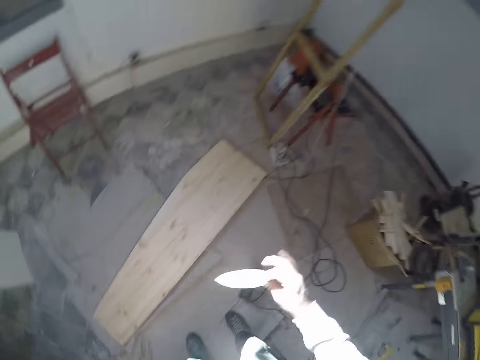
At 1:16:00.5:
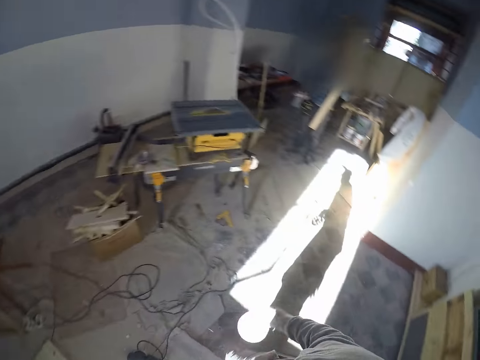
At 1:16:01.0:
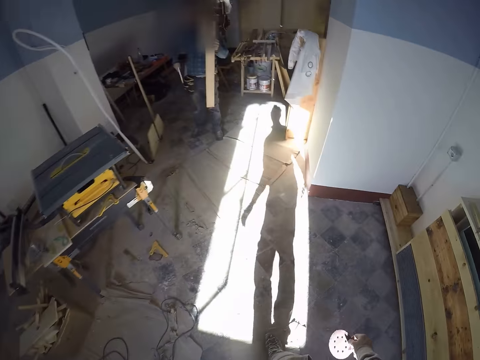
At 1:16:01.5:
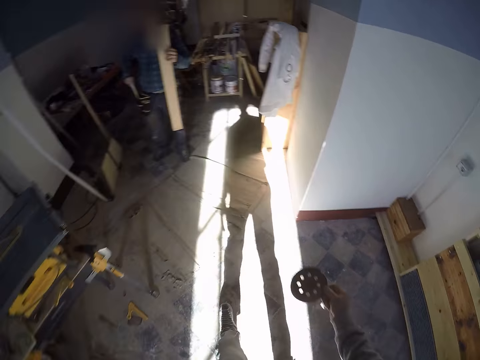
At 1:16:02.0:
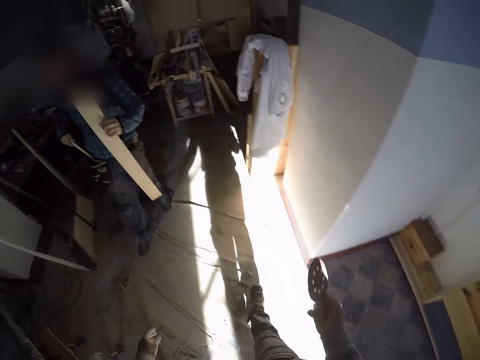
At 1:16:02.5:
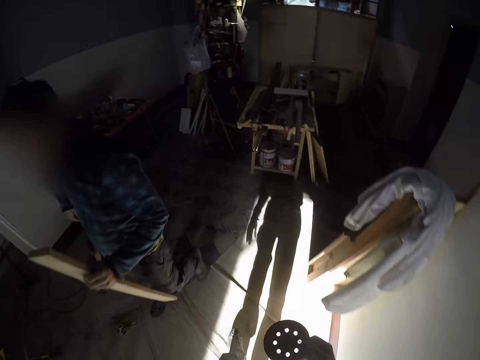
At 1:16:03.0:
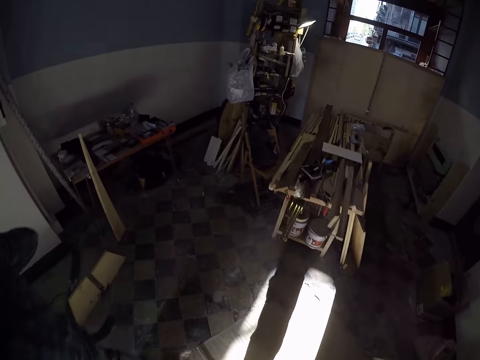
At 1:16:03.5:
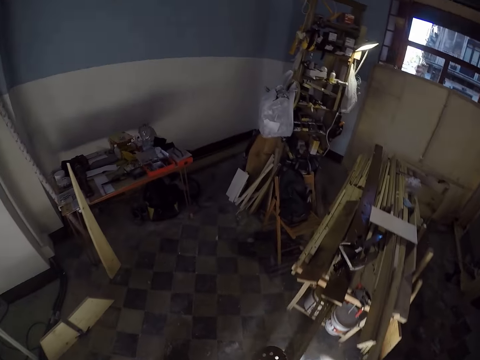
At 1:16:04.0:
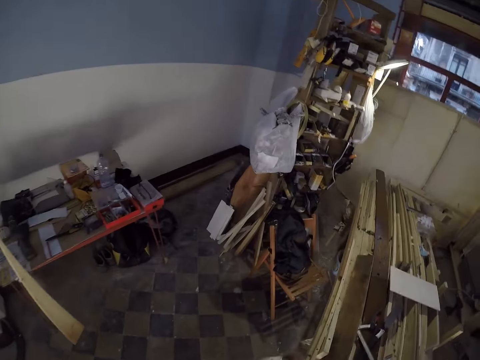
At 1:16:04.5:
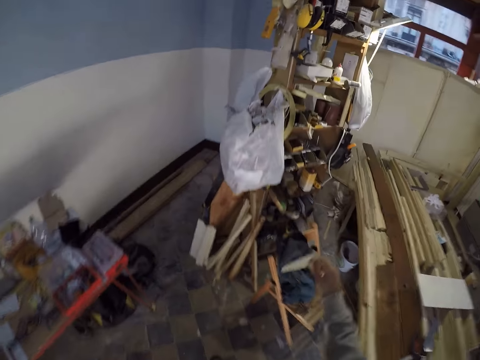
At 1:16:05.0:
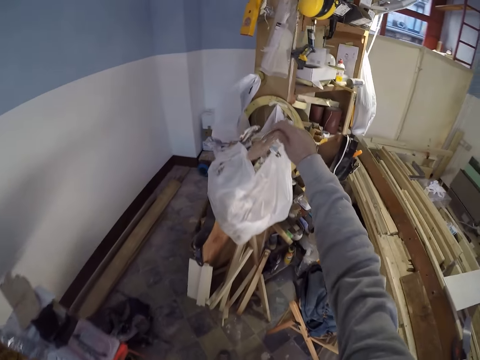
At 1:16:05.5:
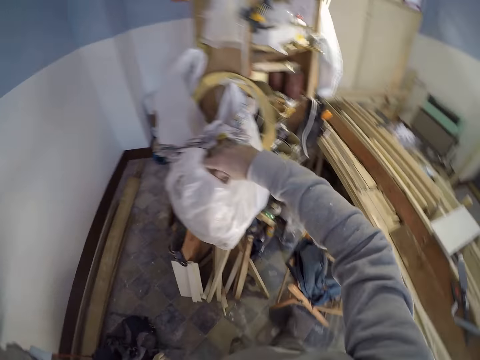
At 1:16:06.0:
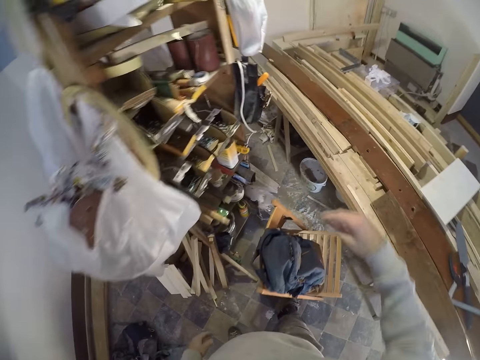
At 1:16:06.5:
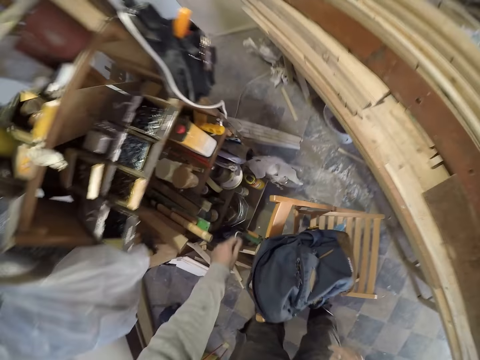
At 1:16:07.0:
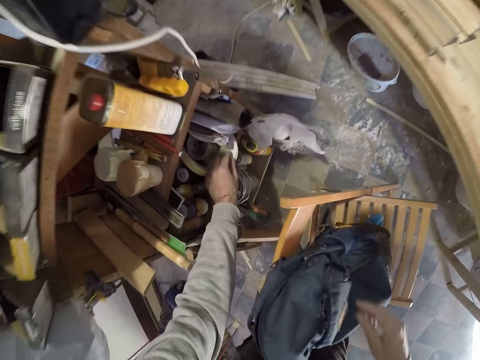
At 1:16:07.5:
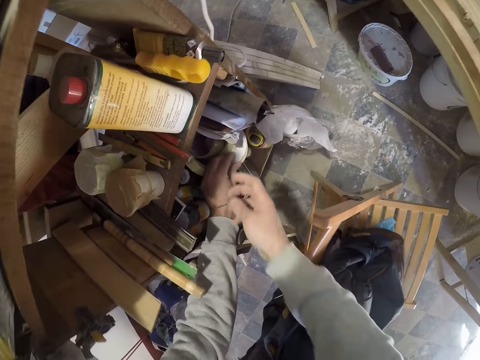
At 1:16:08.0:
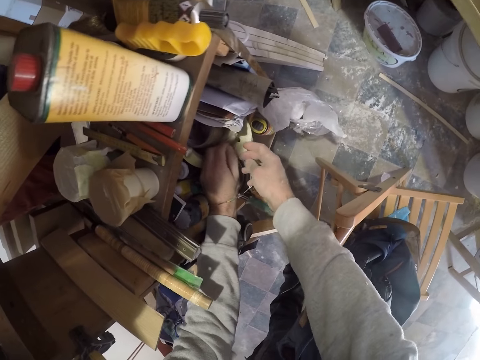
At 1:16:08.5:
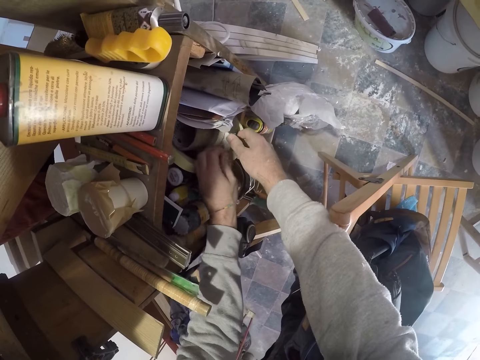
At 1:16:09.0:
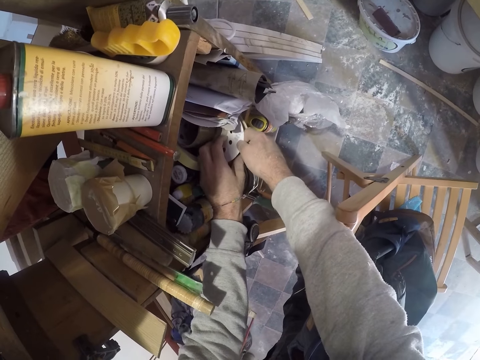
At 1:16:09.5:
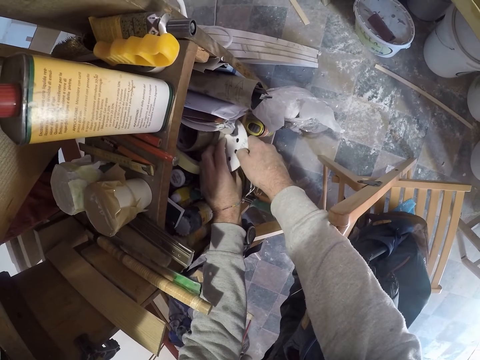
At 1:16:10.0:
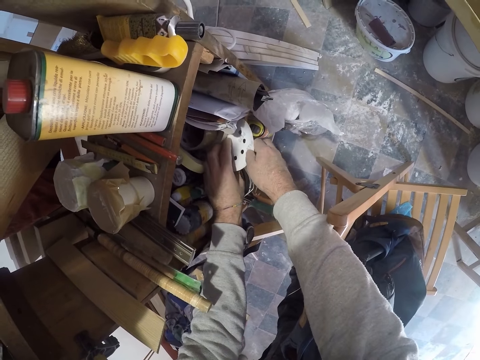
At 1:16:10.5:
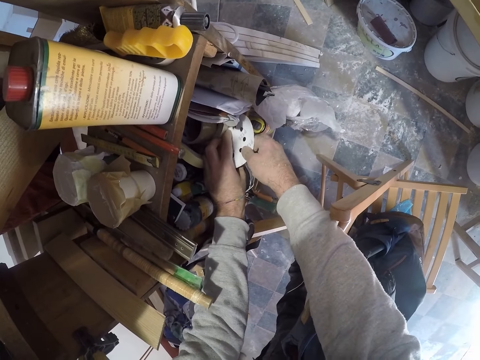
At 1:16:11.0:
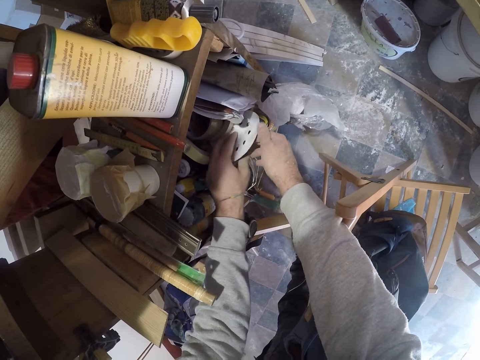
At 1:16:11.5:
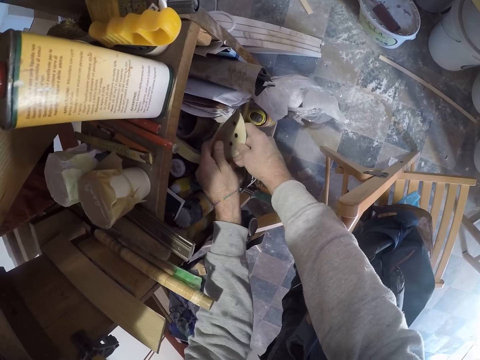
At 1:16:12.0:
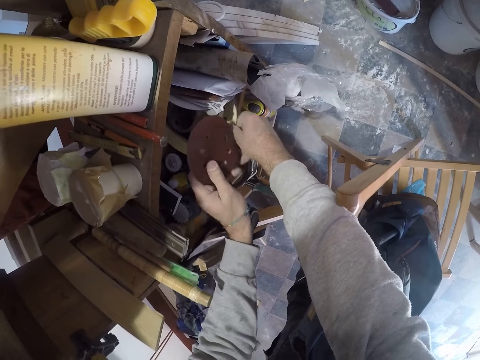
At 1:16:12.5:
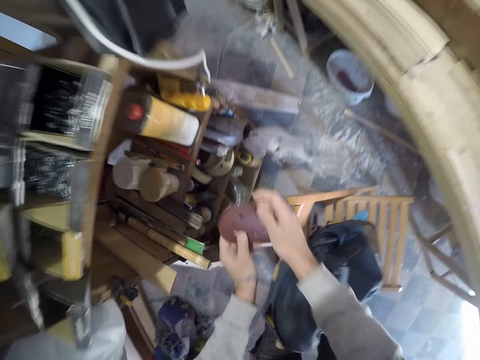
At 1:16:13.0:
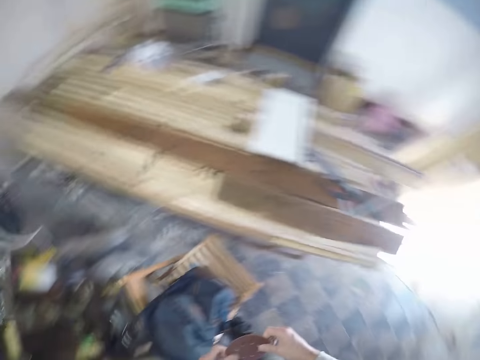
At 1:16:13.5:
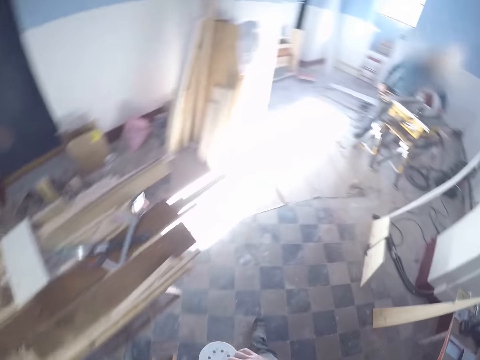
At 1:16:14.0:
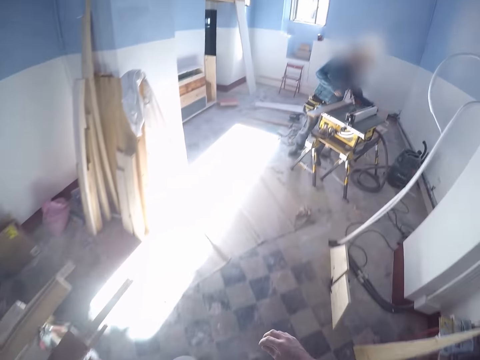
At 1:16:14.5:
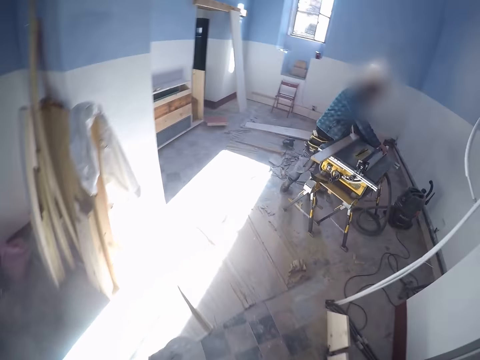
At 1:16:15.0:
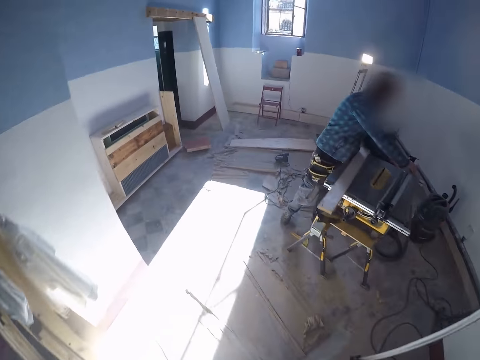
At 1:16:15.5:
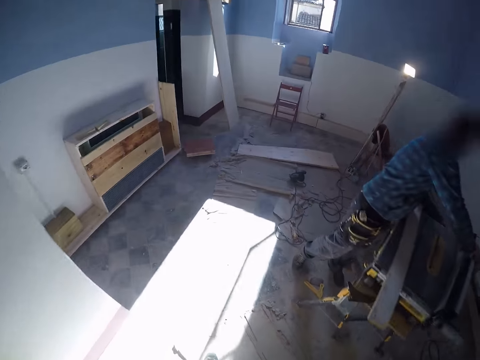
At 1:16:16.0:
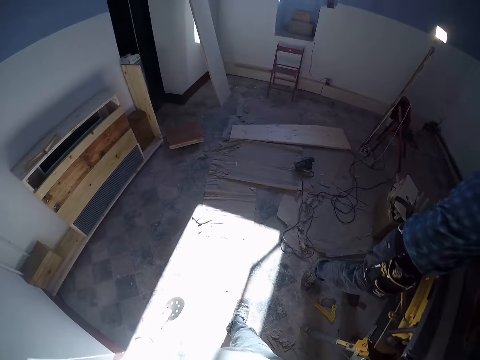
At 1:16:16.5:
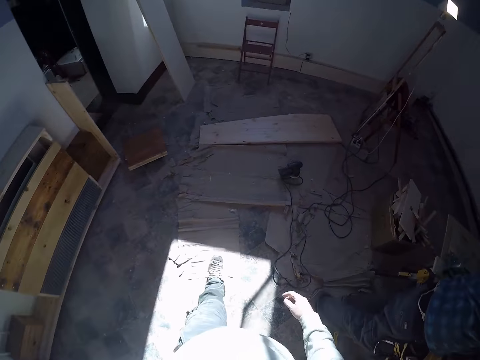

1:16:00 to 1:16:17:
The camera wearer turns the sanding disk. He stands up. He turns. He walks to a rack. The man walks toward a saw table with a lumber in his left hand. The camera wearer places the sanding pad in a polythene bag on the rack with his right hand. He bends. He picks a sanding pad from the rack with his left hand. He selects a sanding pad with both hands. He holds the sanding disk with both hands. He picks a sanding pad from the rack with his left hand. He stands up. He turns. He walks towards the wood. The man moves a rip fence with his right hand. The man cuts wood on the table saw.

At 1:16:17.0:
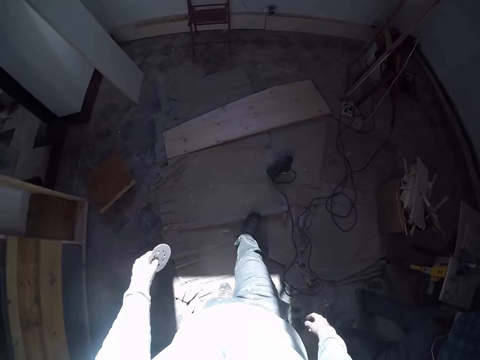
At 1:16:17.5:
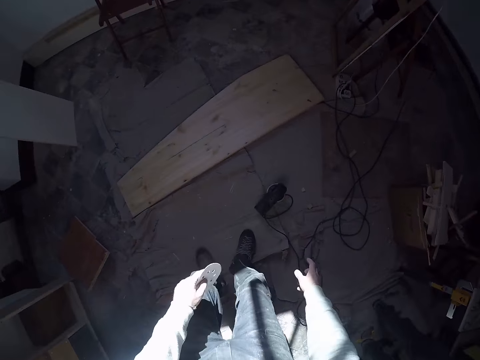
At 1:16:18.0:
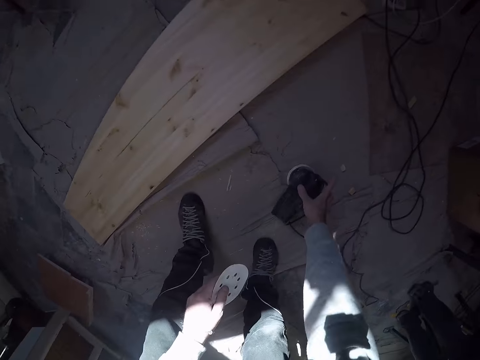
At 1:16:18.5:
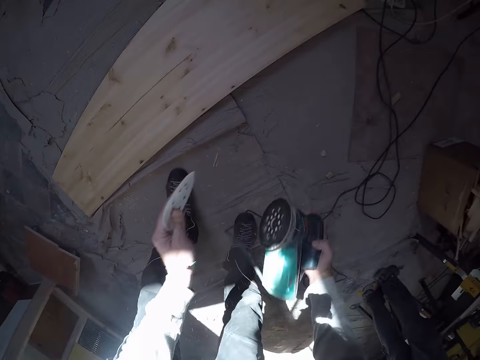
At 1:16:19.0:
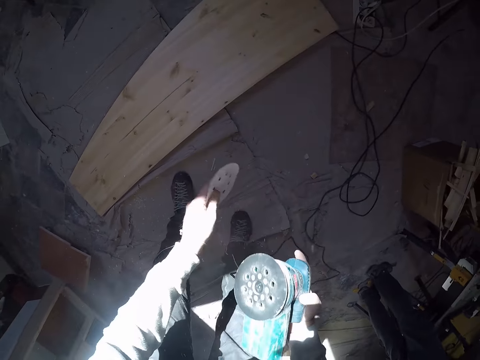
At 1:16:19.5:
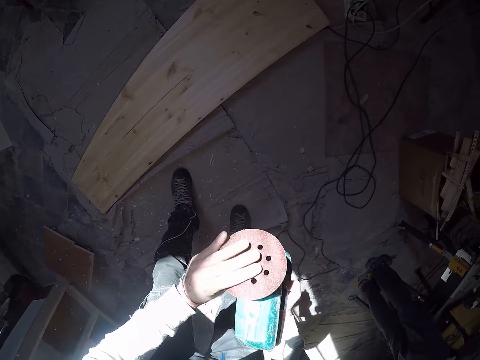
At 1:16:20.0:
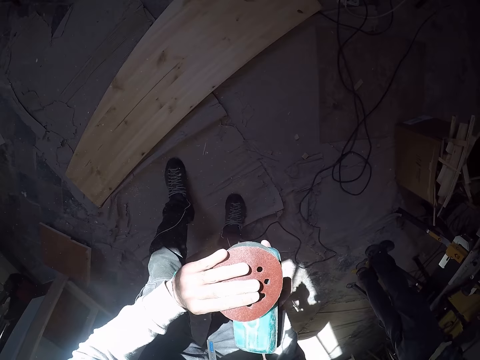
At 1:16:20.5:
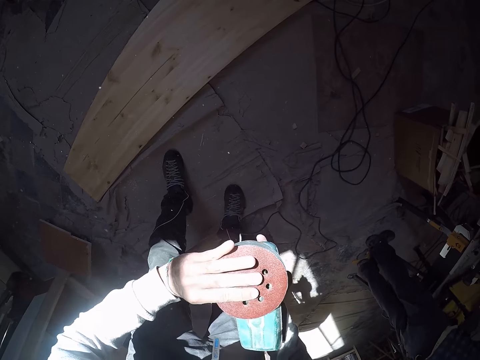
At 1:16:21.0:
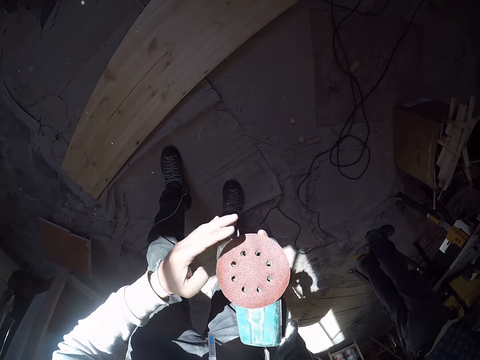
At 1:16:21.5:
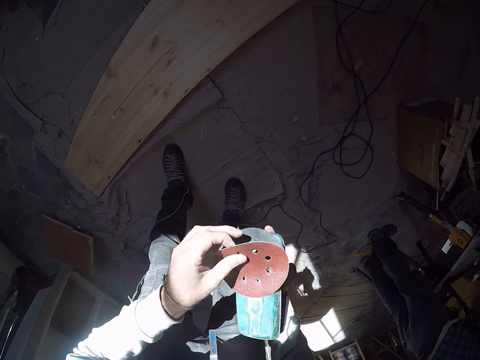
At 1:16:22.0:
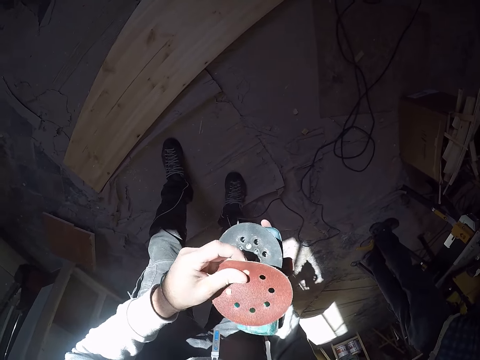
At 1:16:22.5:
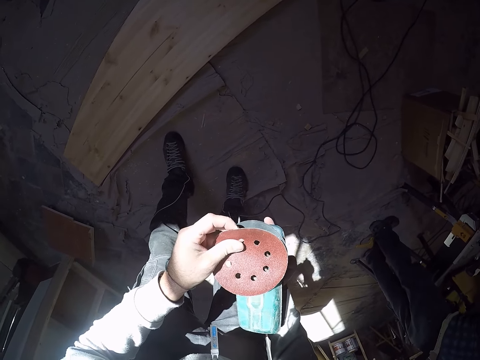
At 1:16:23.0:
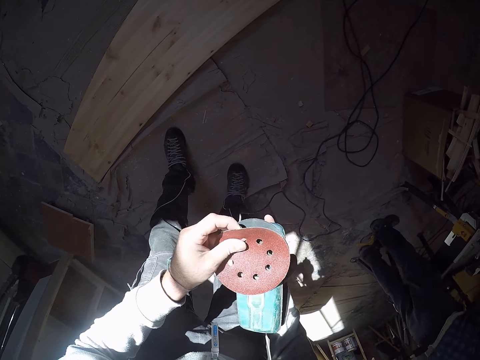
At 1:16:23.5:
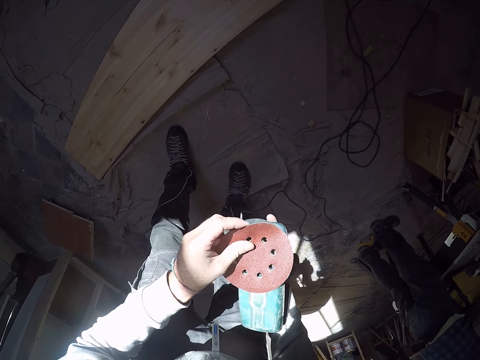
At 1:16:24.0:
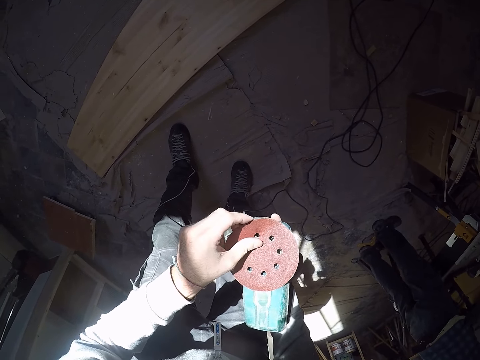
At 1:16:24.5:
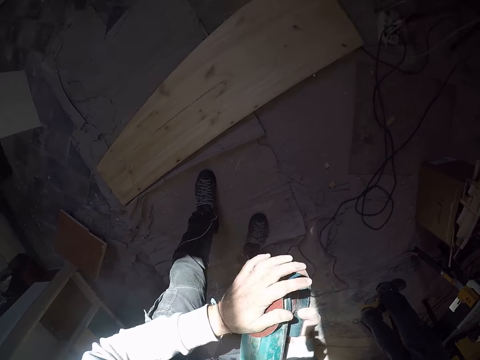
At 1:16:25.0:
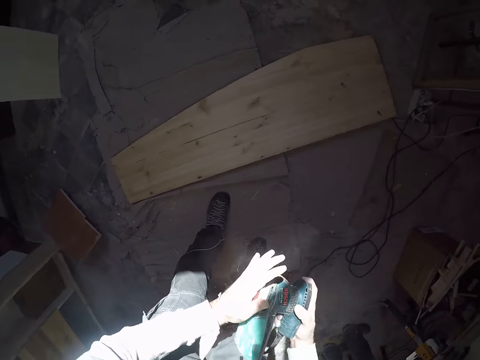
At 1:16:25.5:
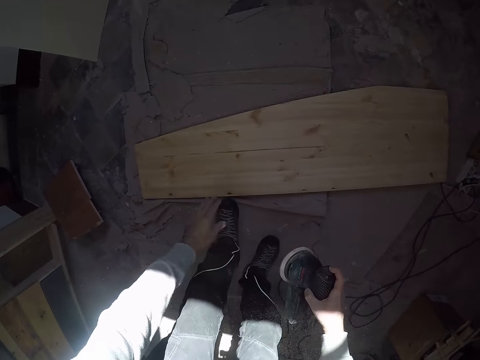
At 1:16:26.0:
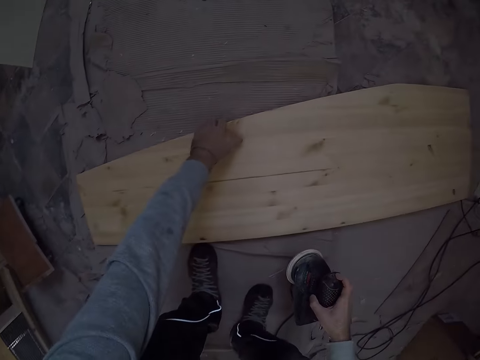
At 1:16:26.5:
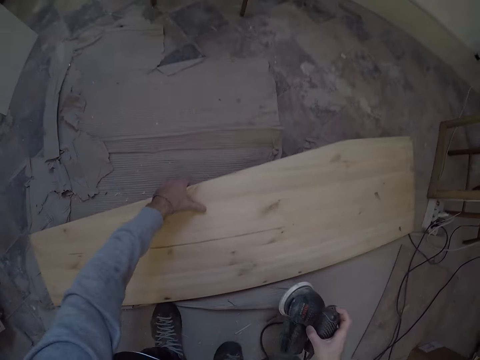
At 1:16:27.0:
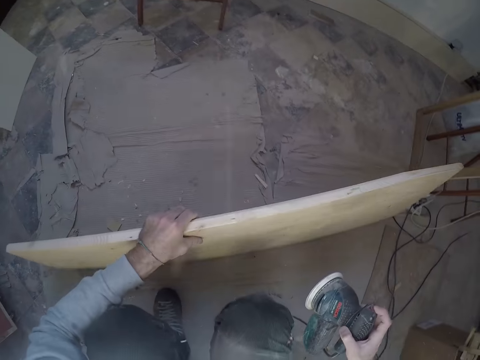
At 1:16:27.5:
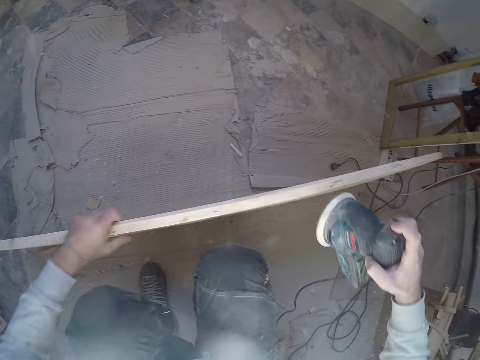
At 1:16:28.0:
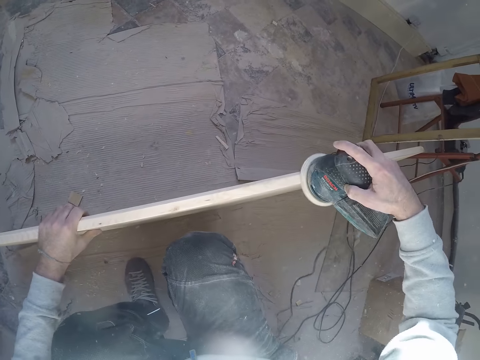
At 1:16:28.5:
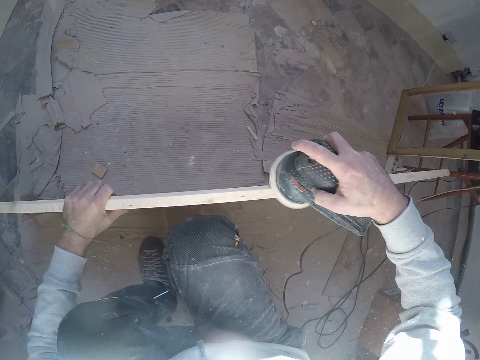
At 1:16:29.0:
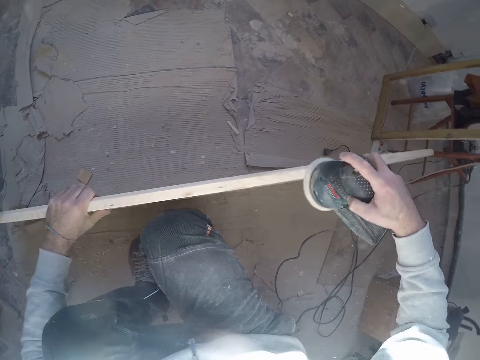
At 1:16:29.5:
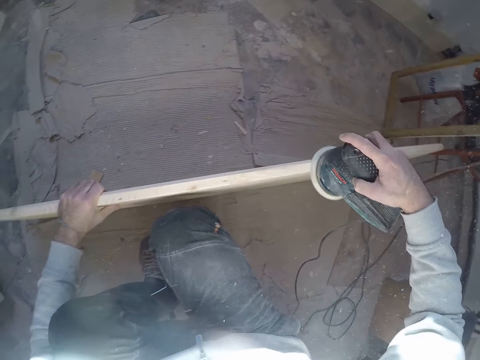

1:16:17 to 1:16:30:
The camera wearer picks the sanding machine from the floor with his right hand. He bends. He wipes the sanding disk with his left hand. He attaches the sanding pad to the electric sanding machine with his left hand. He hits the sanding disk. He touches the board on the floor. He picks the wood with his left hand. He squats. He holds the wood with his left hand. He smoothens the wood on the floor with the electric sander in his right hand.
